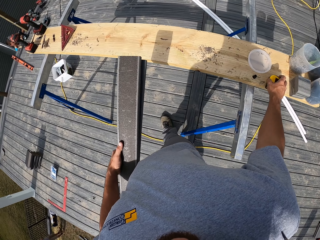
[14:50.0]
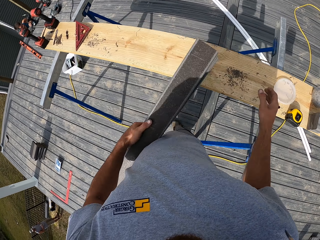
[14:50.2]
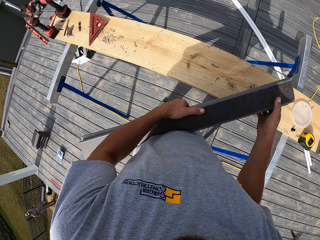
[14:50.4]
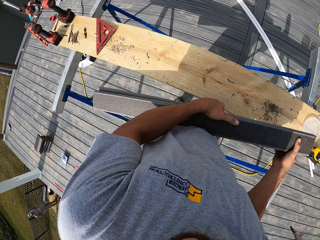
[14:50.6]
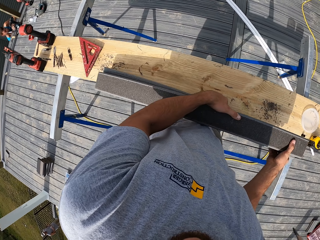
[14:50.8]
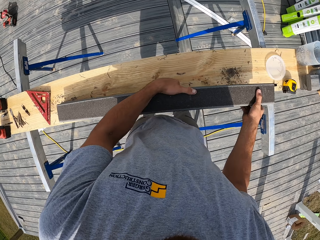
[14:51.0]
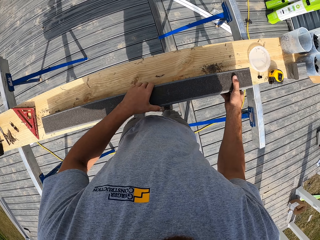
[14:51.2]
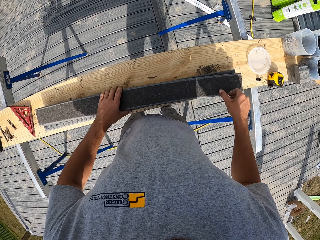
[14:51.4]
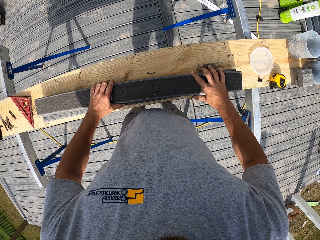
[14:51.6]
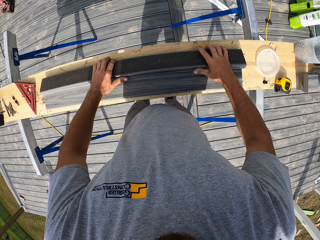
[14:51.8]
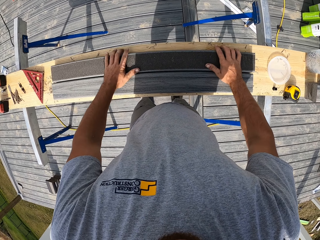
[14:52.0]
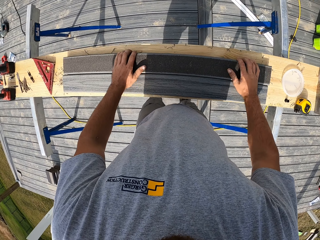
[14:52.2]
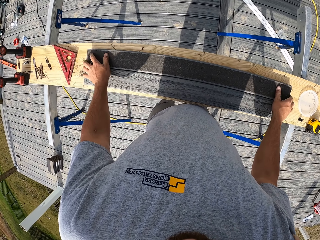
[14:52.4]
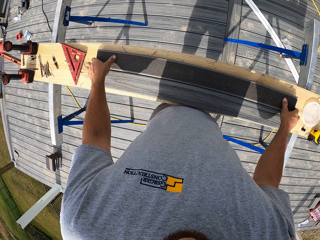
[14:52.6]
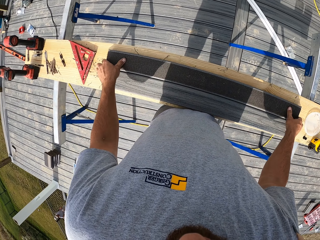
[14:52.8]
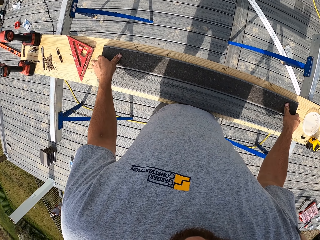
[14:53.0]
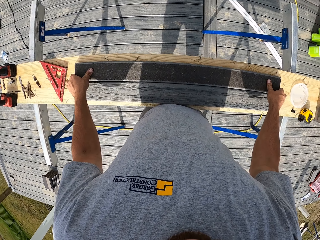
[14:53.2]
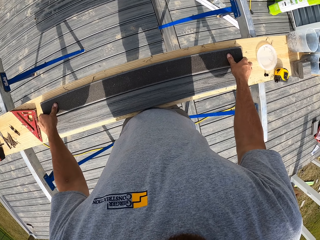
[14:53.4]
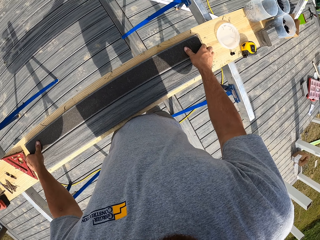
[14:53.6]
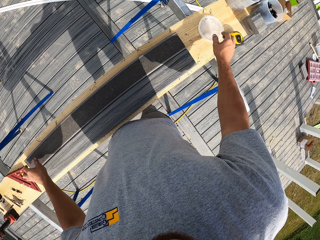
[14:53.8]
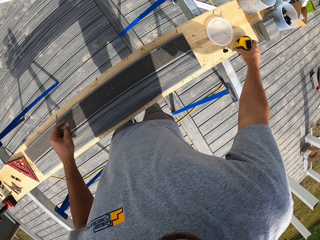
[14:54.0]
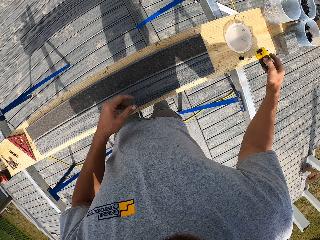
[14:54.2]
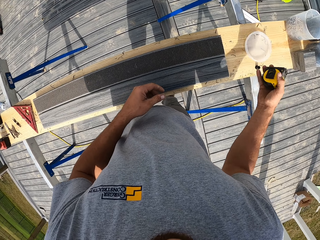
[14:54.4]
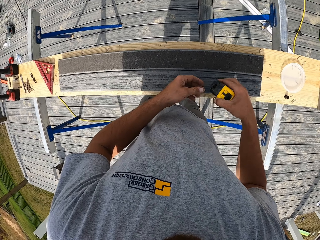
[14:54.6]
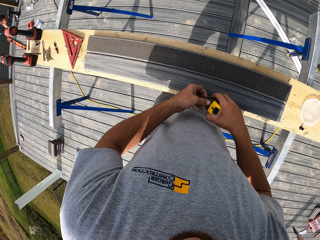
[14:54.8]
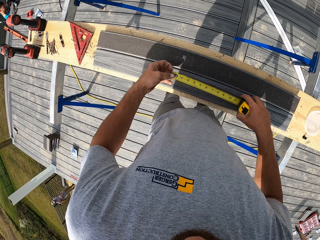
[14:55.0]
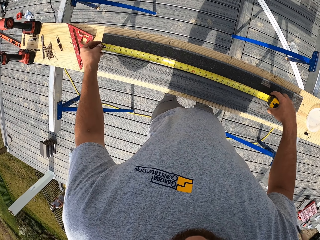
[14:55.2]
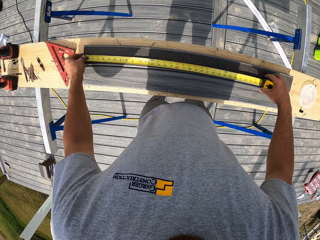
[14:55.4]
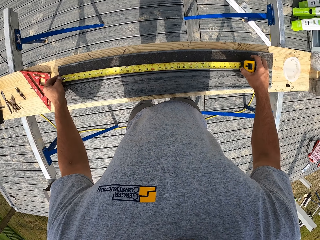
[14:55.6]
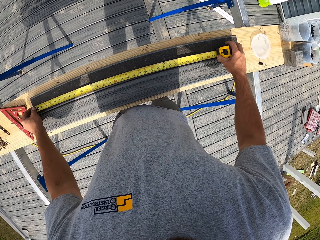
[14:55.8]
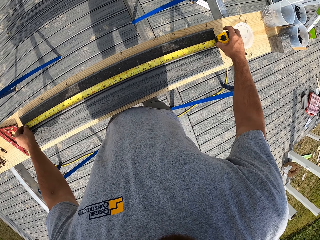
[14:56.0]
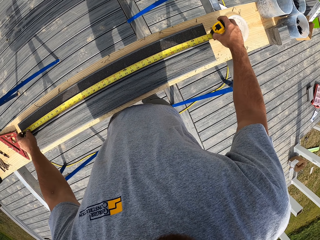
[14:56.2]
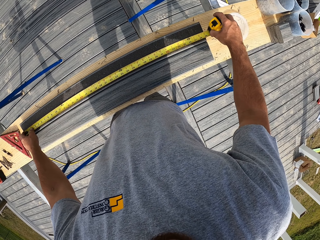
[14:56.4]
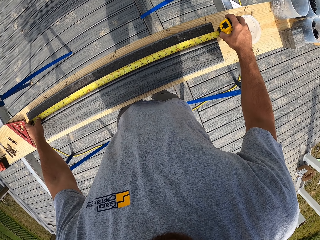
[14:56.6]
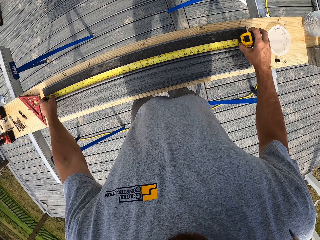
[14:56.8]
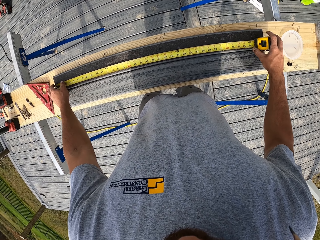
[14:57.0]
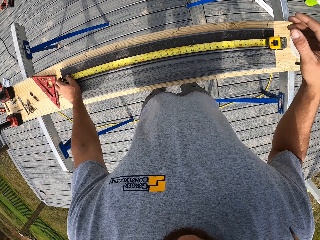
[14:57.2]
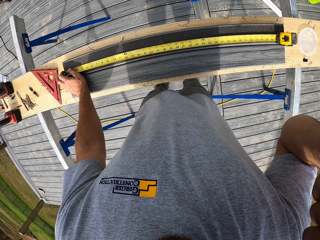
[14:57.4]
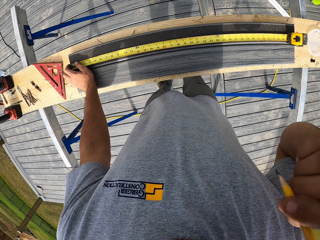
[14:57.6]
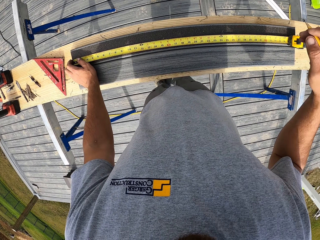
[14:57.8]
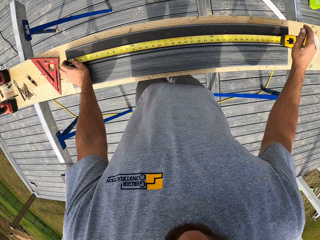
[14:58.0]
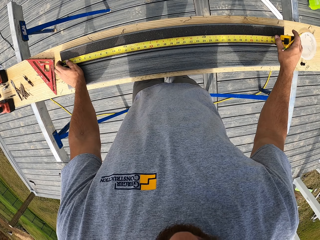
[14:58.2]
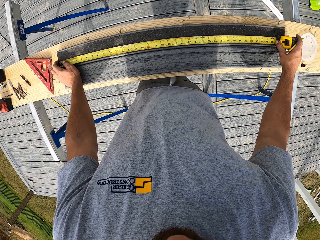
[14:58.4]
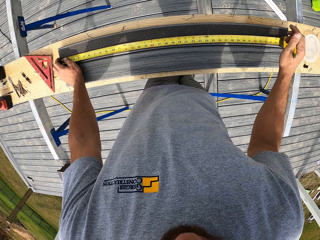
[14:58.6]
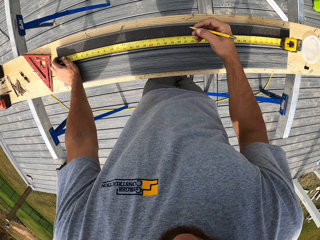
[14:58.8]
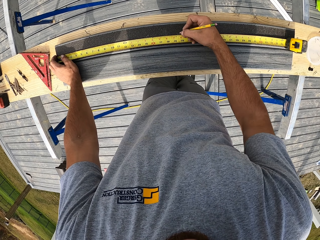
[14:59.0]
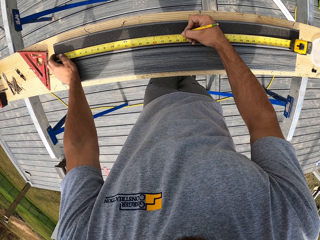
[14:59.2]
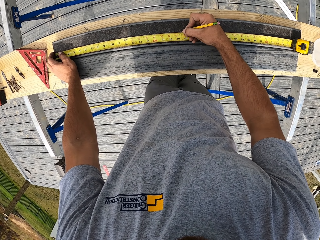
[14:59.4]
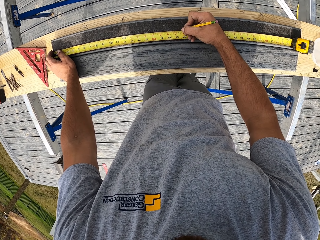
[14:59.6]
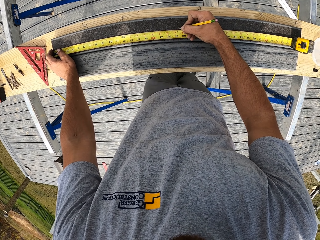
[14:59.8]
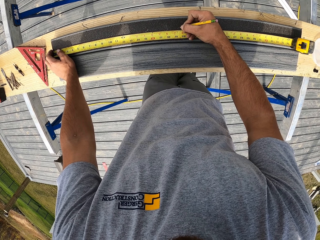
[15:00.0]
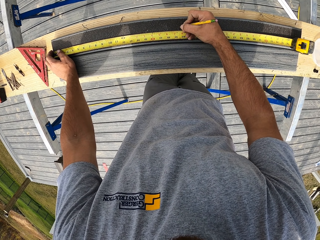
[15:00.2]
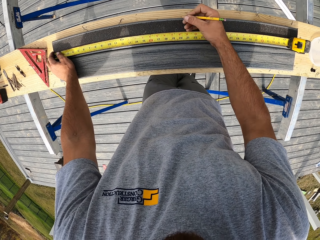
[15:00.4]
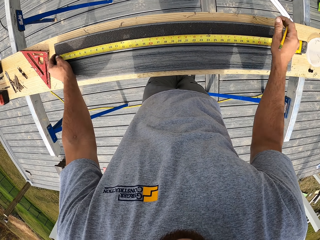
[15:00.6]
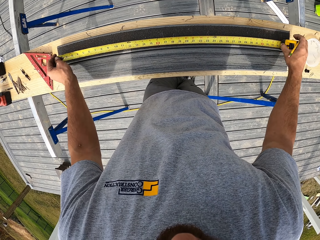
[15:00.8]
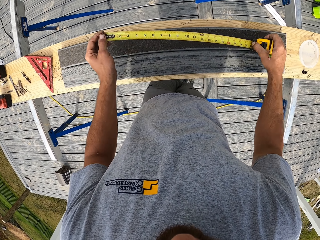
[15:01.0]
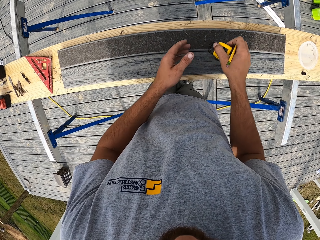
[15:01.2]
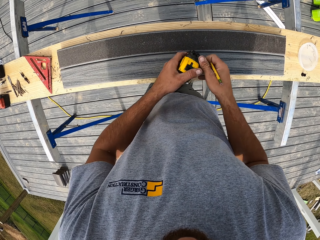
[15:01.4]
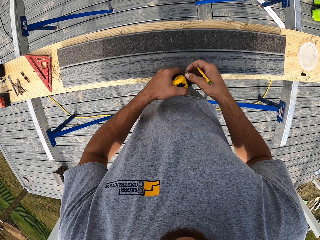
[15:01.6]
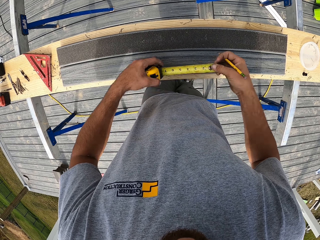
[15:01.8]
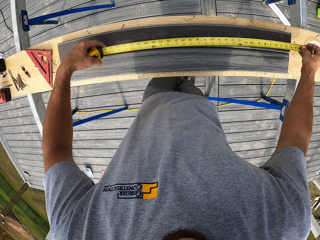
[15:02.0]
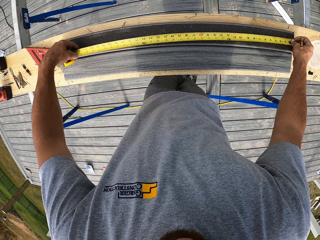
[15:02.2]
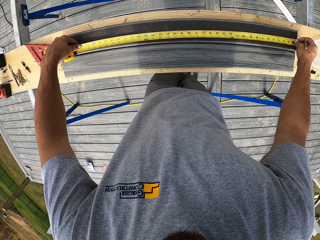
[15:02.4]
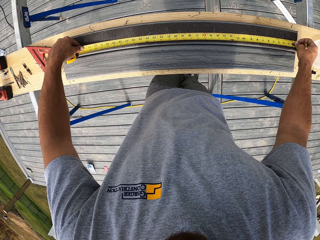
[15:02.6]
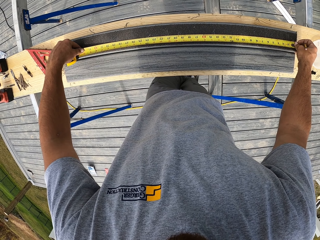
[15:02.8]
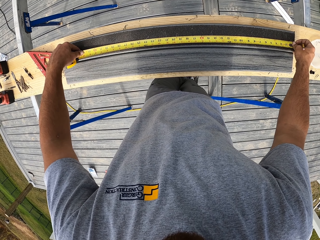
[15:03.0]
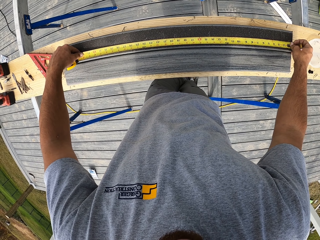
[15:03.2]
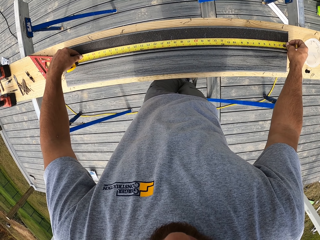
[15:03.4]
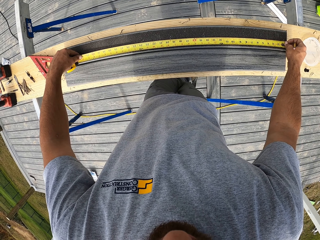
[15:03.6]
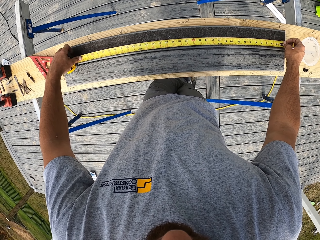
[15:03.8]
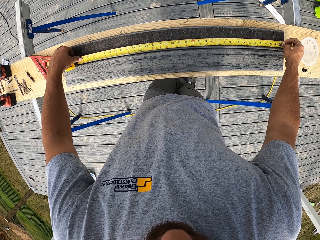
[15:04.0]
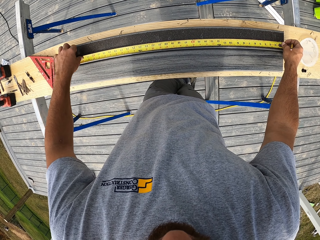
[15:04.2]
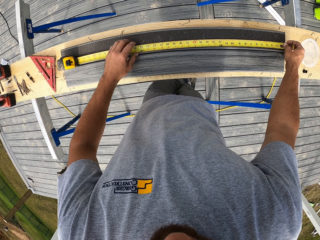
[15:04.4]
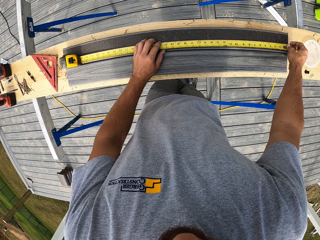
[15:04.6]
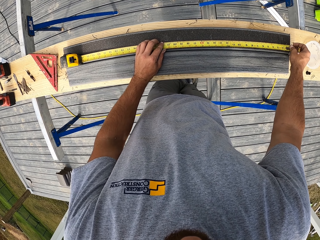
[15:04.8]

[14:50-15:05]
The camera wearer puts the tape measure on the bench. They put the wood on the bench. They pick the tape measure from the bench. They measure the wood with the tape measure. They put a mark on the wood. They take measurement of the wood.

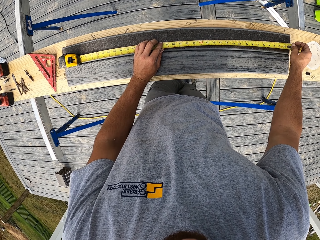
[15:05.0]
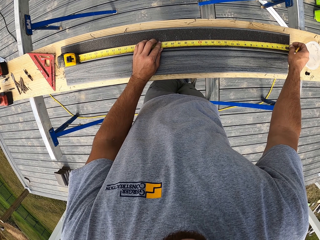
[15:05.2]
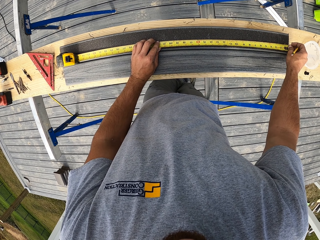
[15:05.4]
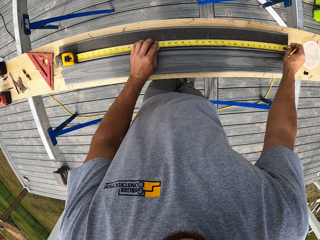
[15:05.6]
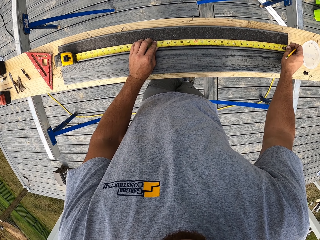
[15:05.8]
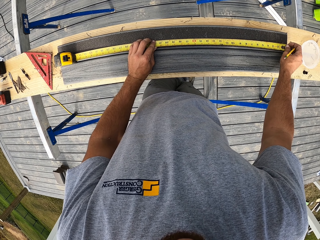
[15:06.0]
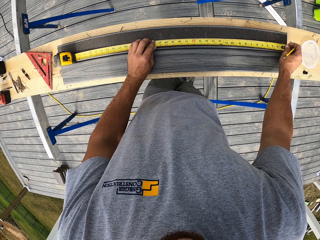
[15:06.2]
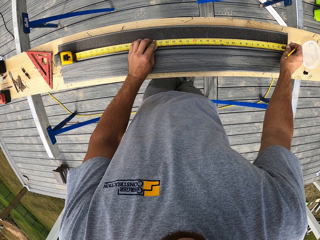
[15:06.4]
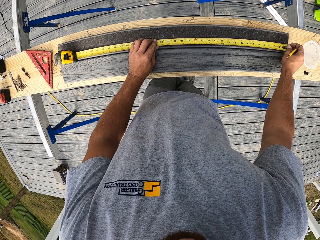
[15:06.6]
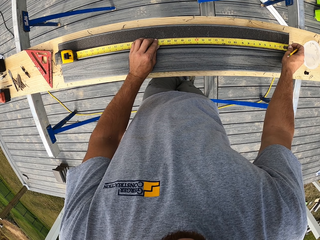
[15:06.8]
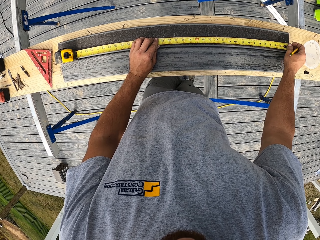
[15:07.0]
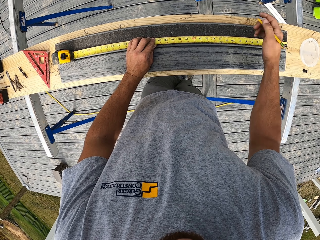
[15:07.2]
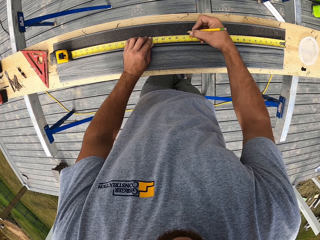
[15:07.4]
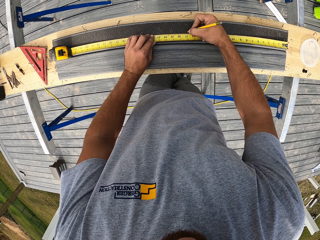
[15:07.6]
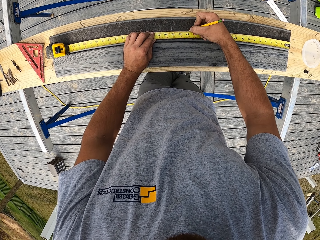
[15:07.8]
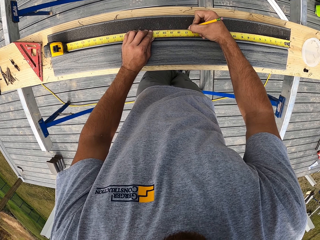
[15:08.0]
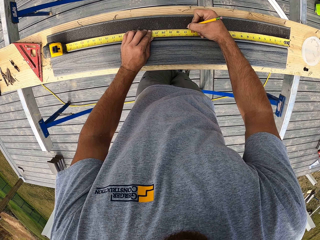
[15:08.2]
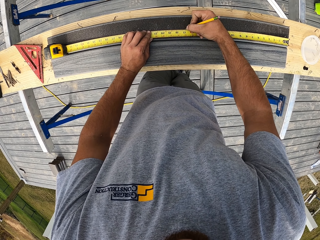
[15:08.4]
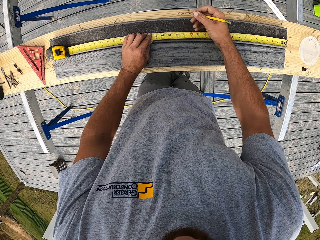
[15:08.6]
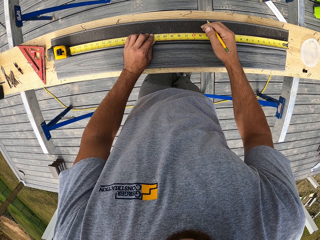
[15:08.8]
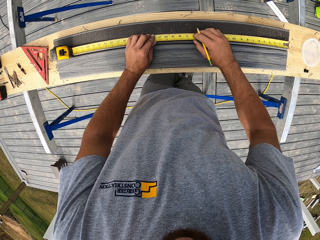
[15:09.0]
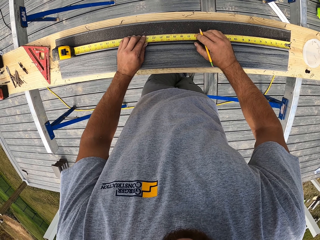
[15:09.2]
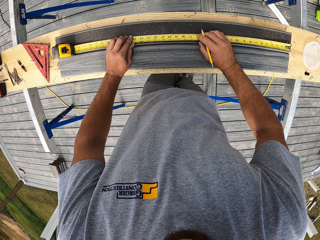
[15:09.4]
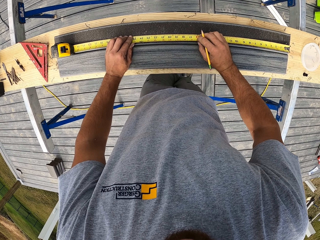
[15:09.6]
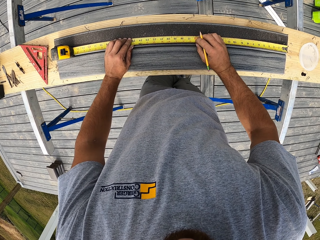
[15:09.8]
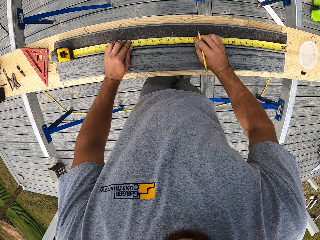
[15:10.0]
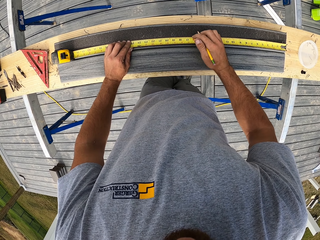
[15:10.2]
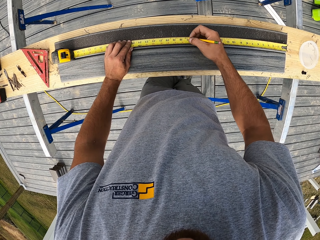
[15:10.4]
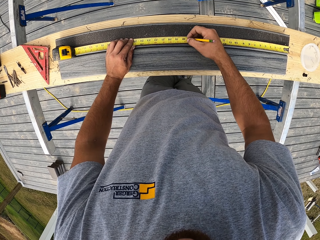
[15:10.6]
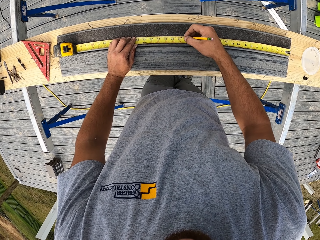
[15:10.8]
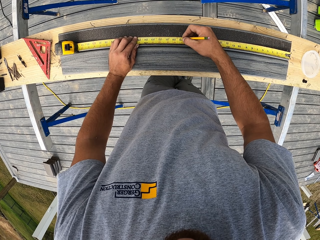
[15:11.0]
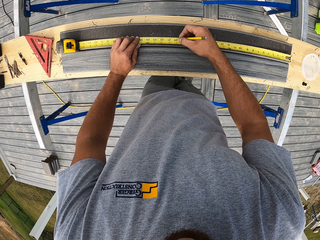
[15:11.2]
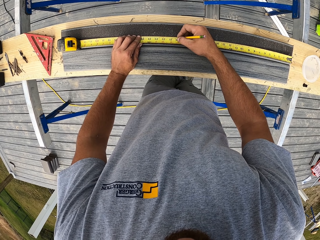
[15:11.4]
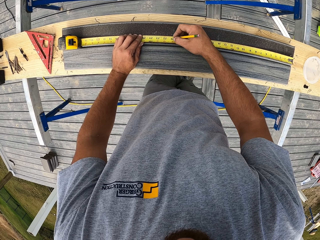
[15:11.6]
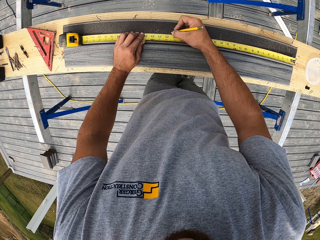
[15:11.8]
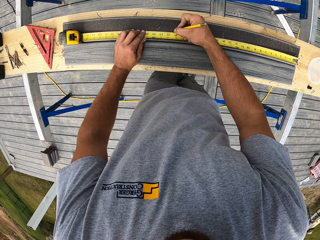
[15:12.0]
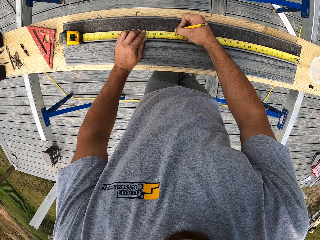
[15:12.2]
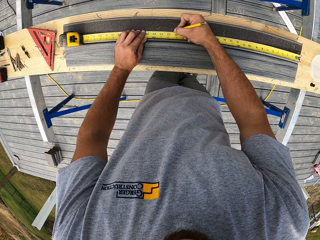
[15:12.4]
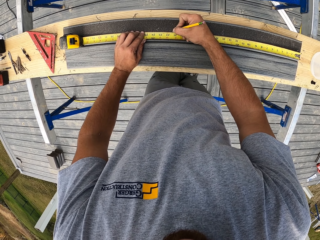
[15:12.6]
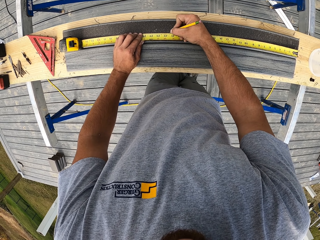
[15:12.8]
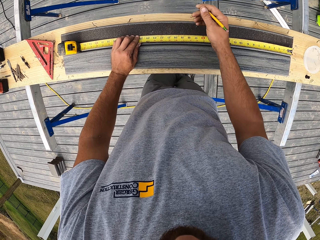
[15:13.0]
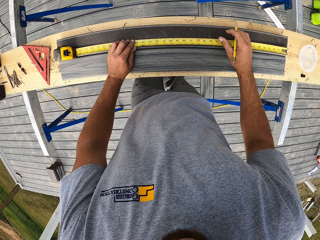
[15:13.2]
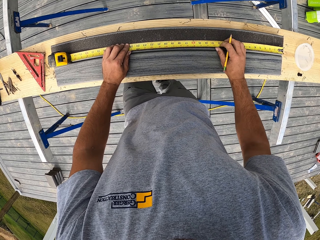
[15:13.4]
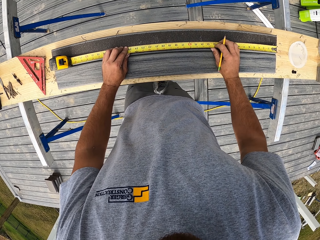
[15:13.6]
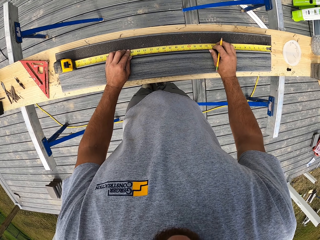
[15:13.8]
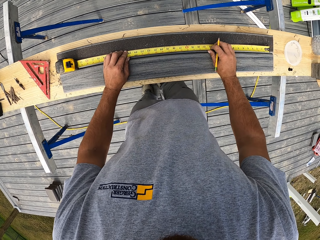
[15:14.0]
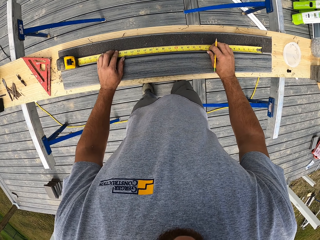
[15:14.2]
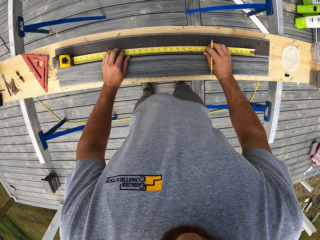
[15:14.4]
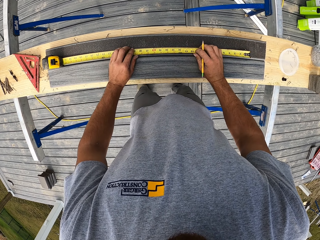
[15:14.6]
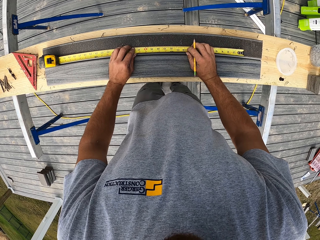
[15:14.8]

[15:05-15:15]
The camera wearer puts marks on the wood.
